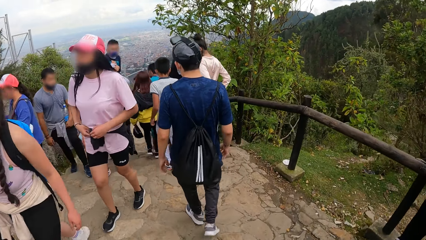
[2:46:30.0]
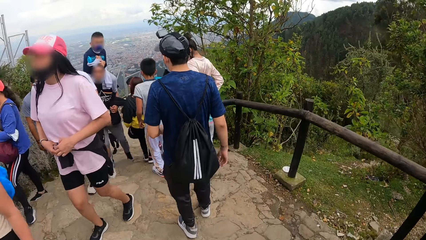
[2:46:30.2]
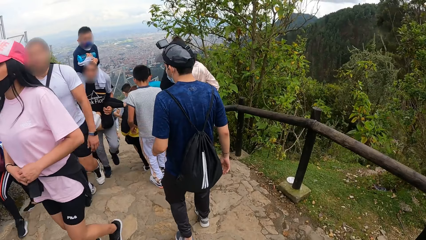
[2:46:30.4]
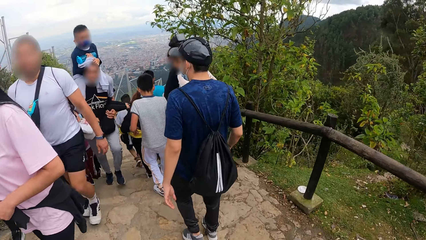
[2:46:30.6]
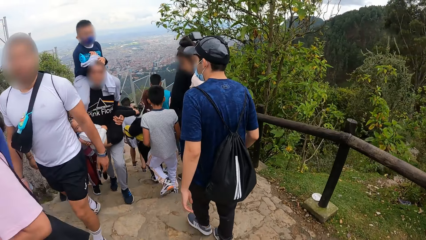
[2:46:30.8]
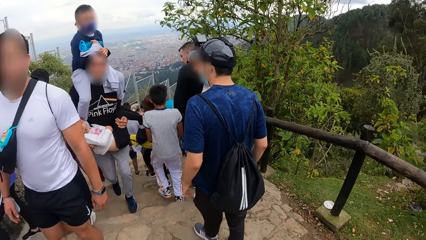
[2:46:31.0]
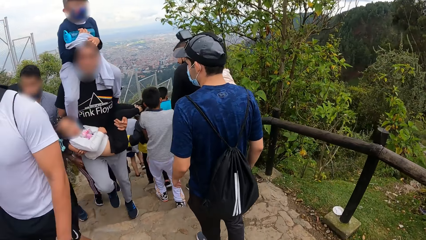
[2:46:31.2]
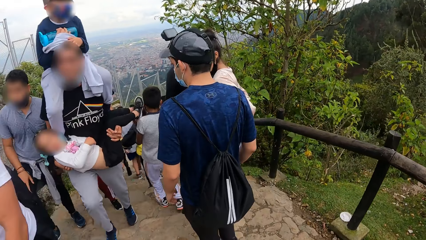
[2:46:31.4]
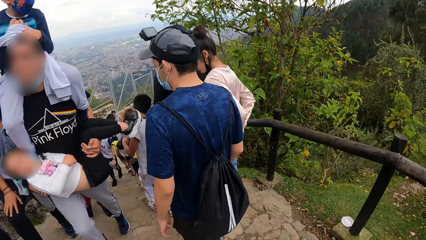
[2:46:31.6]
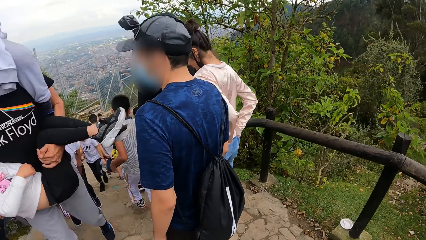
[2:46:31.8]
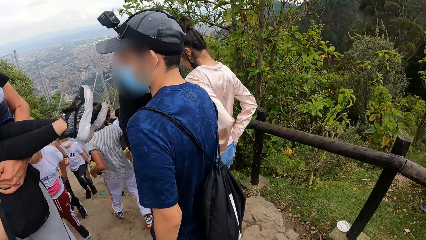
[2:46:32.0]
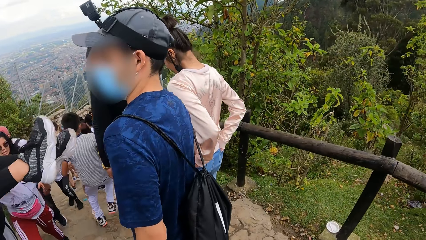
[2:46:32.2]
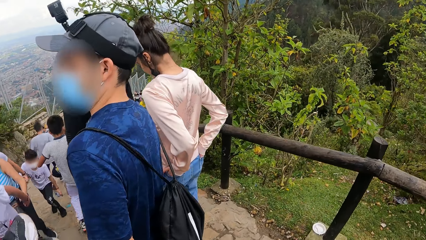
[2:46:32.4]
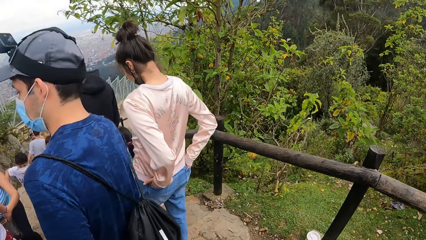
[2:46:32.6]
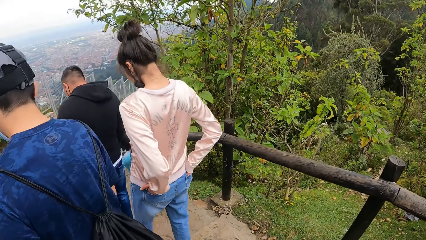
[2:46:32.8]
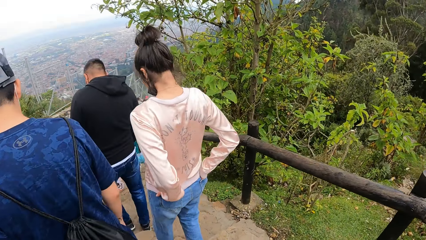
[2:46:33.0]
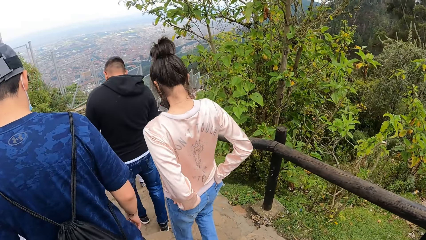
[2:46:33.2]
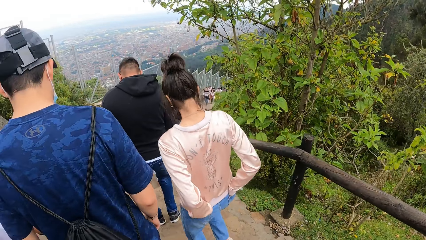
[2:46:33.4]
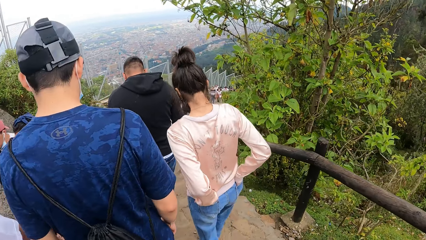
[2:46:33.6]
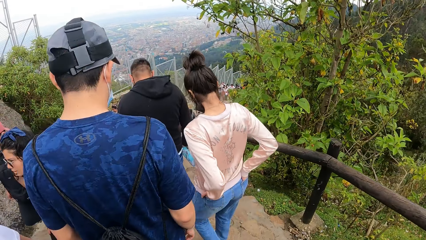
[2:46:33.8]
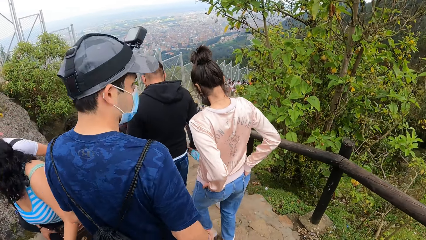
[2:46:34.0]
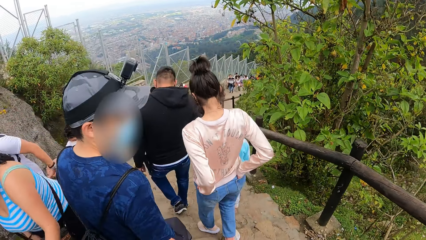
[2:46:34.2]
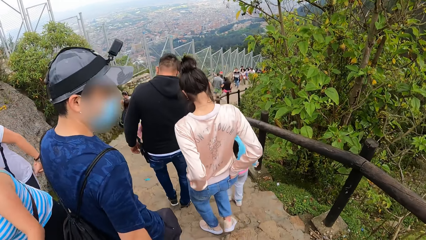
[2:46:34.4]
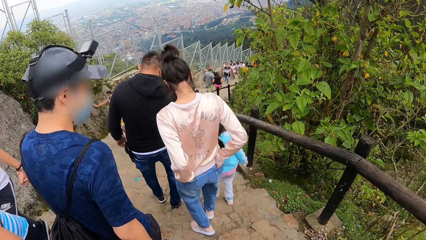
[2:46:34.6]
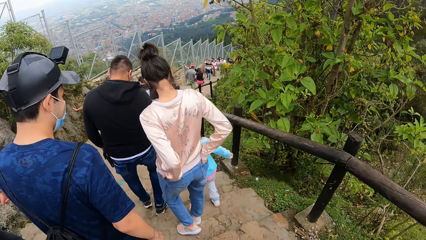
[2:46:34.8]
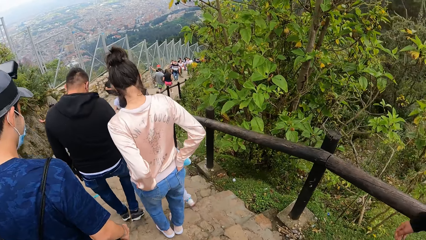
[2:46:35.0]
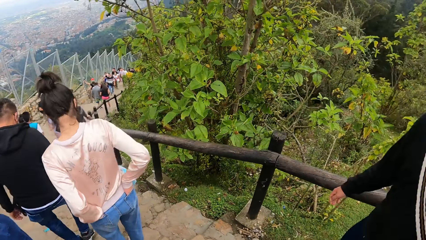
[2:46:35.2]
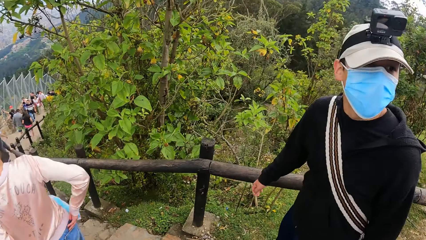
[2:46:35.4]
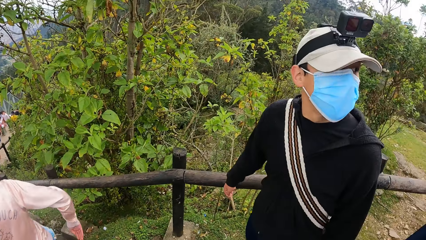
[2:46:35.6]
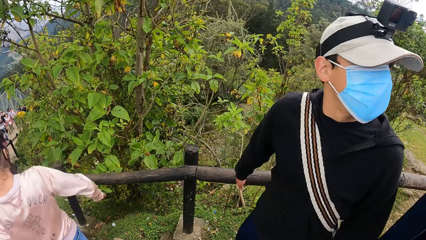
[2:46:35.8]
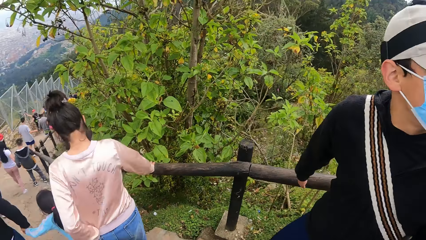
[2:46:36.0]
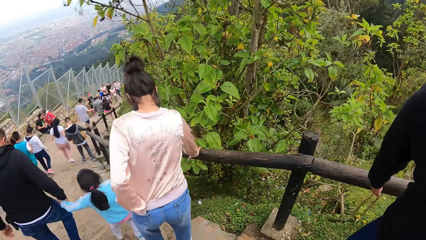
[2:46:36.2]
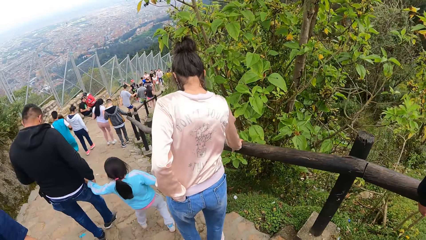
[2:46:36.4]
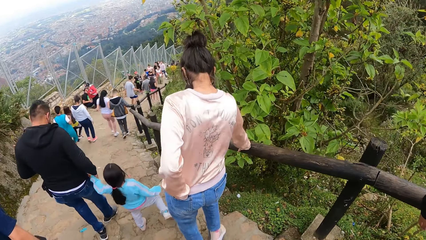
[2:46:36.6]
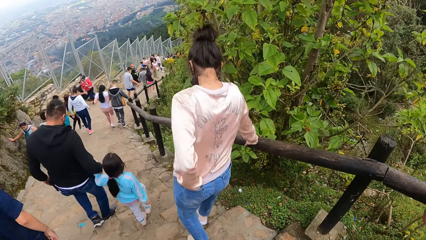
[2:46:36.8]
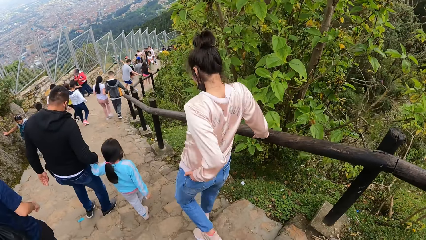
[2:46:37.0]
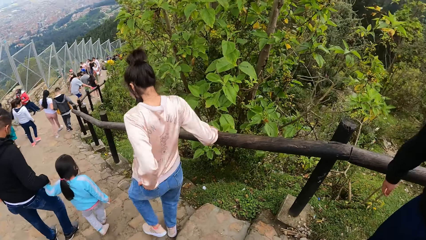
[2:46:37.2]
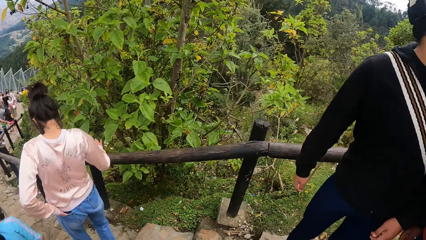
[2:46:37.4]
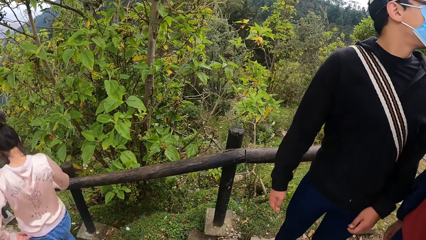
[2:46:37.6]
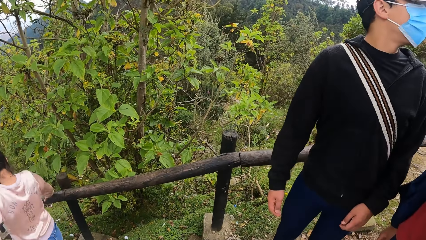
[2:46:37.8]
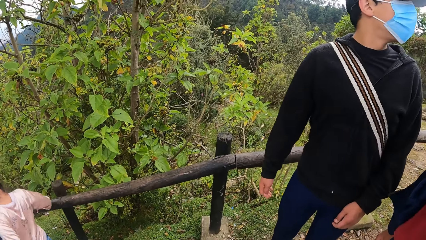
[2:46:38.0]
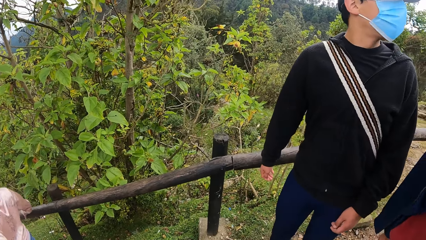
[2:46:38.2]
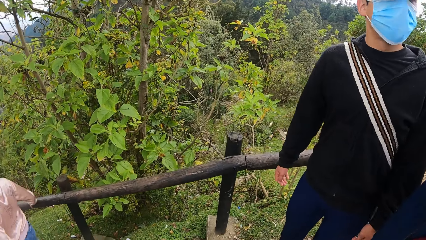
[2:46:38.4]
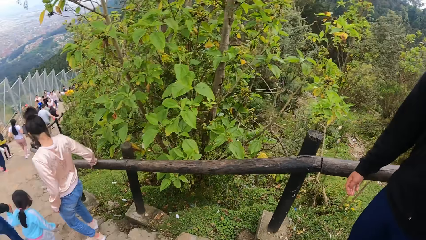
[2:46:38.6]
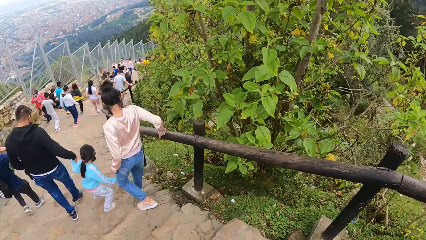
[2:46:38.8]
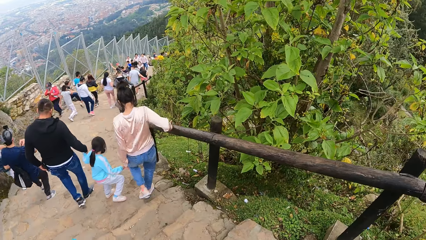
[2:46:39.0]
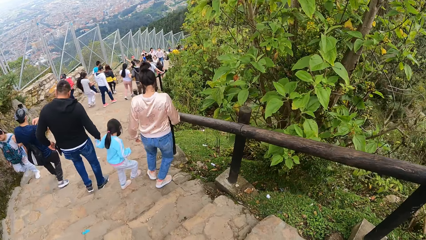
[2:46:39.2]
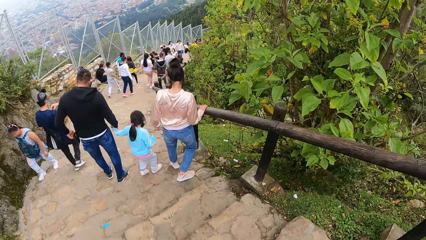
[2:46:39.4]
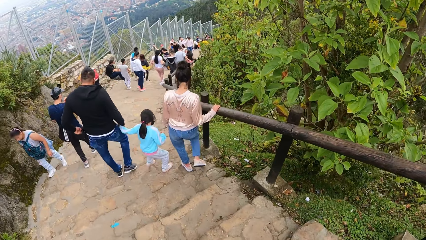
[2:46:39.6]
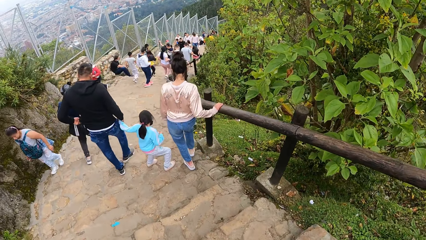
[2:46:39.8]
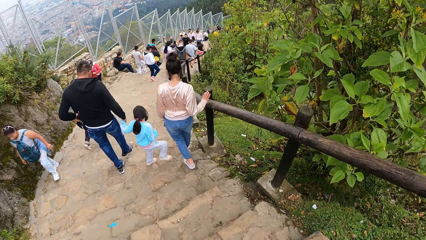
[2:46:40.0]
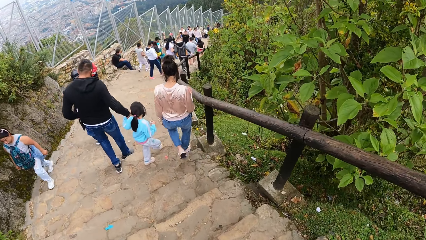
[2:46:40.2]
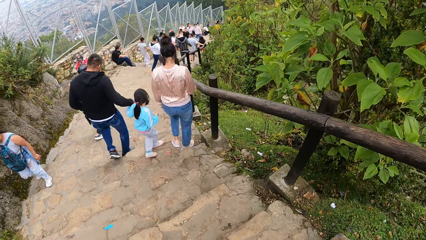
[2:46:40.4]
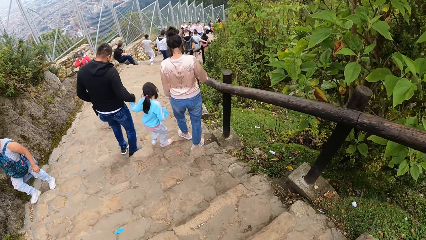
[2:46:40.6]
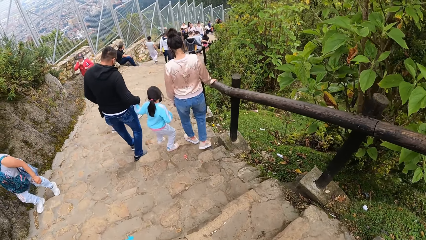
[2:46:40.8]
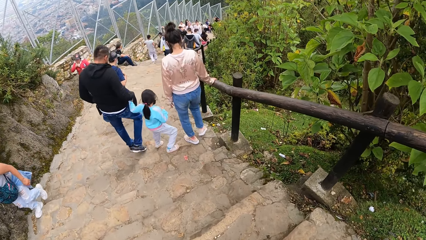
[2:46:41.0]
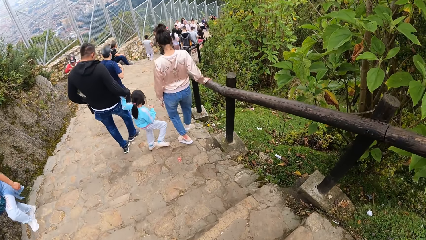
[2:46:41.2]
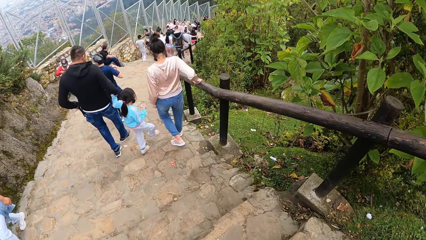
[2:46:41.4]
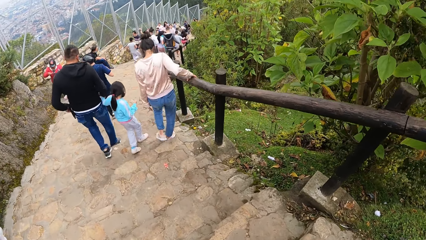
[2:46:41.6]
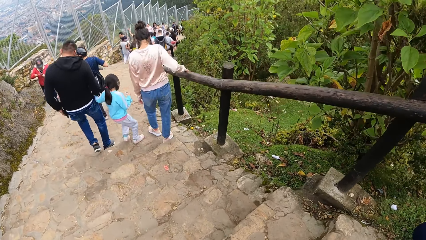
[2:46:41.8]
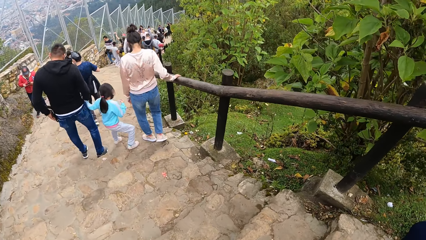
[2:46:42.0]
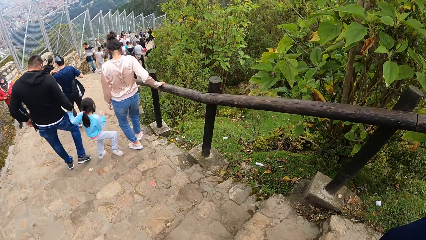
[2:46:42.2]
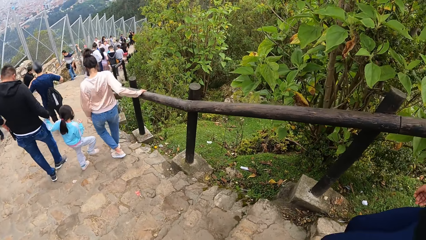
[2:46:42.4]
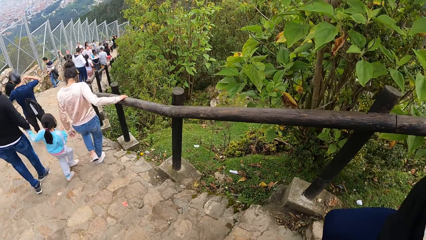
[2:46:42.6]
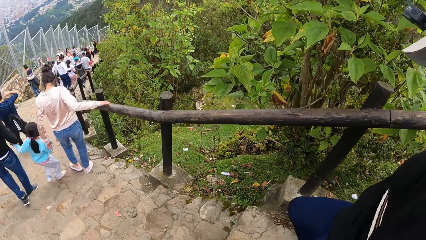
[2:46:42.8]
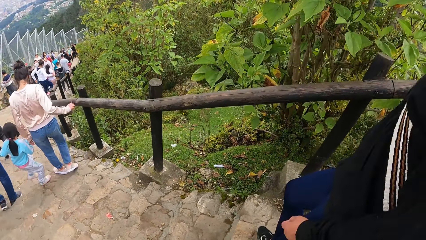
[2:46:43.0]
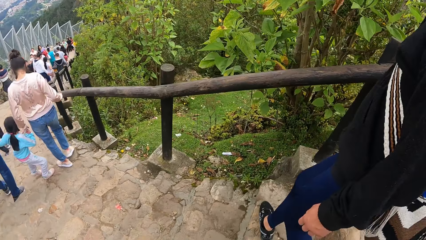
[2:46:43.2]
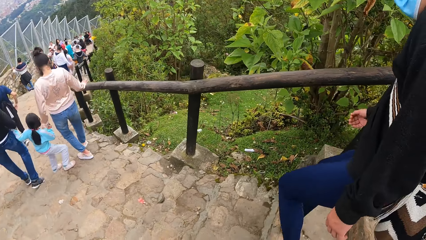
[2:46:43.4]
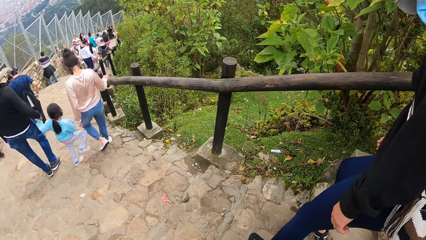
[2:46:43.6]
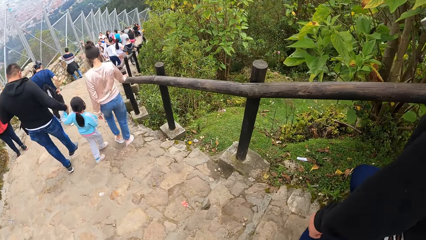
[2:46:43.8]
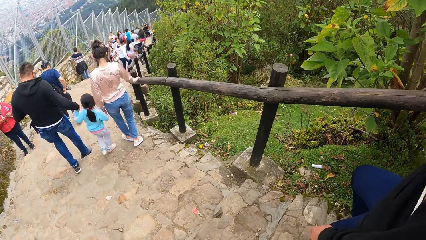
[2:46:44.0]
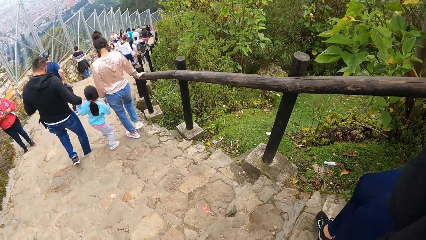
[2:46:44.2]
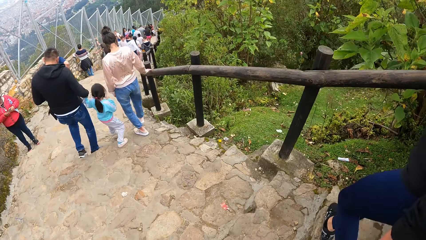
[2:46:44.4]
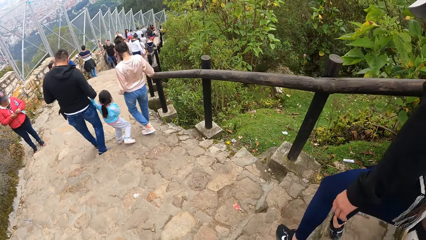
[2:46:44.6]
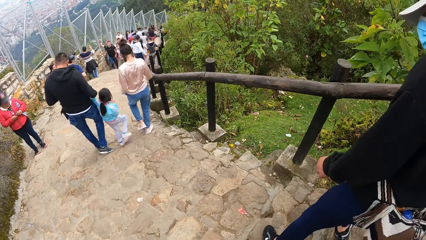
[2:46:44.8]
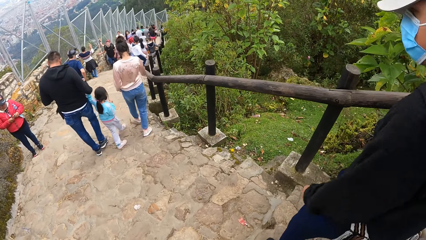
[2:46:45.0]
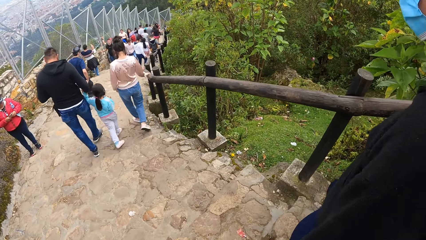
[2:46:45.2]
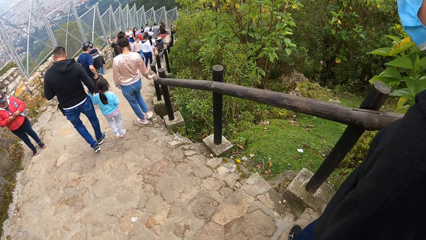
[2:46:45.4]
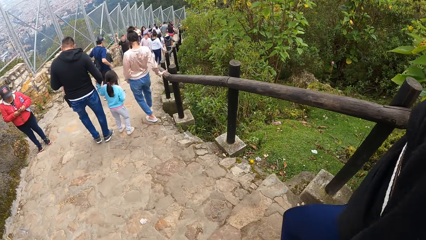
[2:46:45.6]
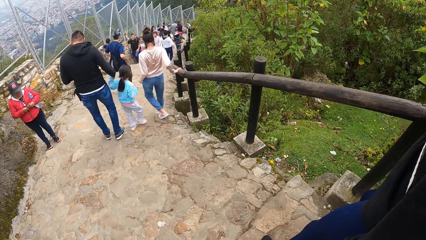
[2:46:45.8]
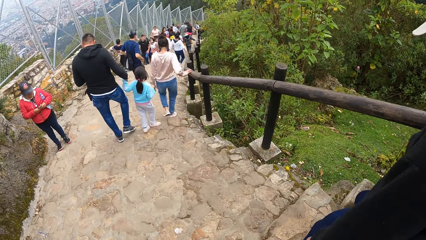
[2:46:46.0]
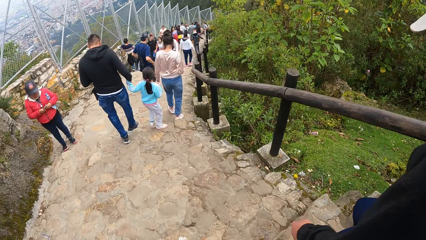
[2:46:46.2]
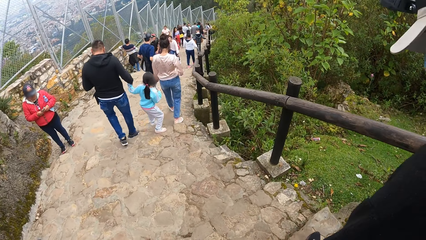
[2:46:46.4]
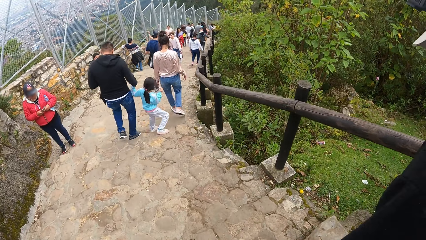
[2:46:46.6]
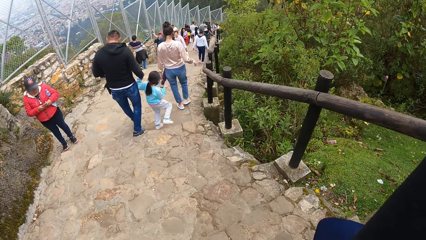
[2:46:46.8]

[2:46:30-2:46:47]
A man walks down the stairs. The camera wearer walks down the stairs with the man and another man. The first man interacts with the camera wearer. The camera wearer looks around a park. They walk down the stairs.
